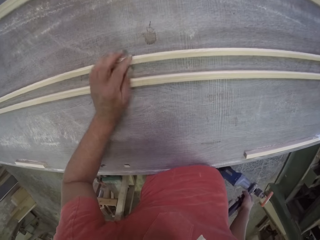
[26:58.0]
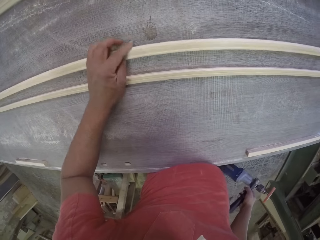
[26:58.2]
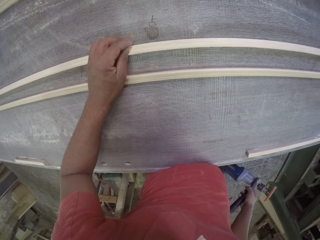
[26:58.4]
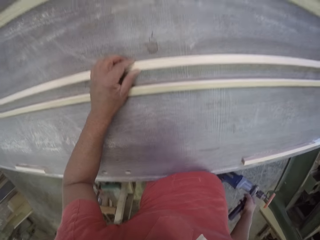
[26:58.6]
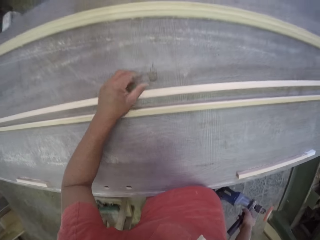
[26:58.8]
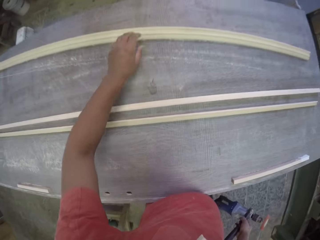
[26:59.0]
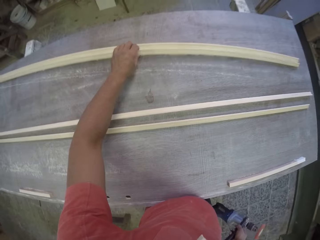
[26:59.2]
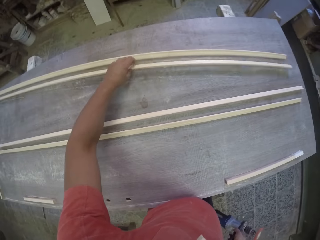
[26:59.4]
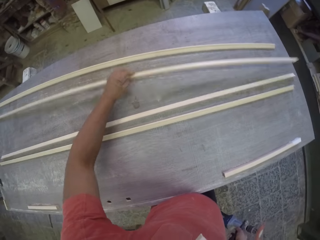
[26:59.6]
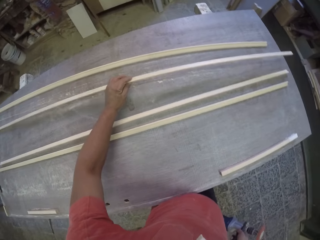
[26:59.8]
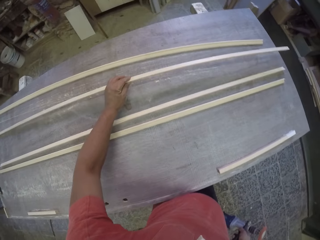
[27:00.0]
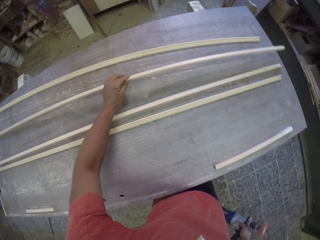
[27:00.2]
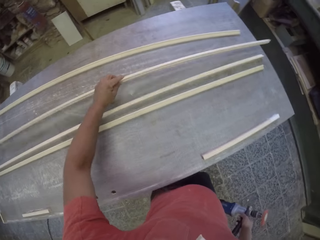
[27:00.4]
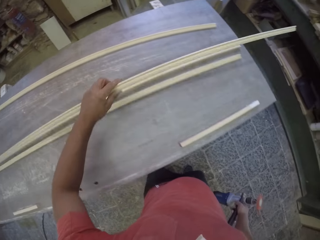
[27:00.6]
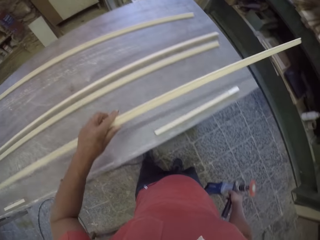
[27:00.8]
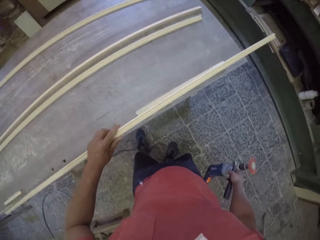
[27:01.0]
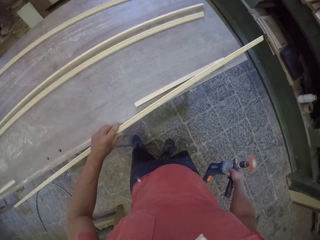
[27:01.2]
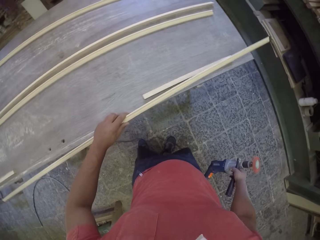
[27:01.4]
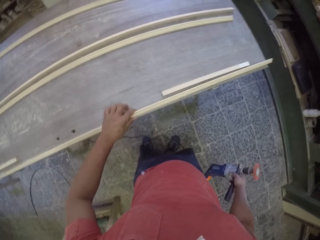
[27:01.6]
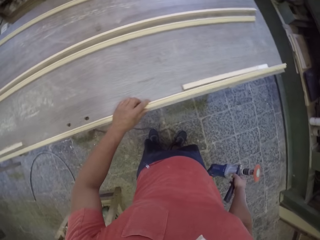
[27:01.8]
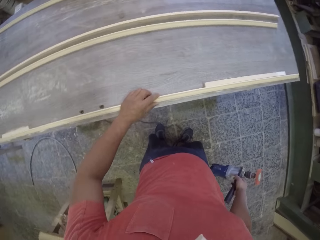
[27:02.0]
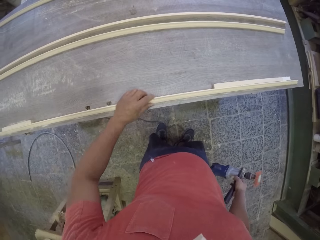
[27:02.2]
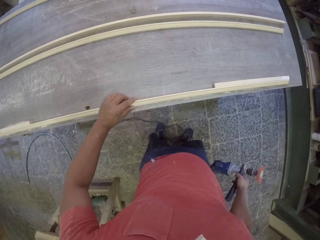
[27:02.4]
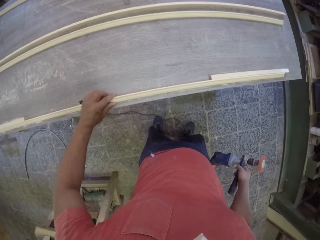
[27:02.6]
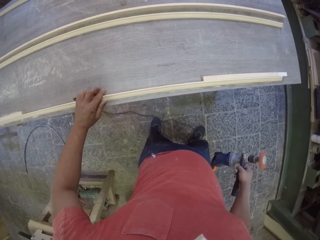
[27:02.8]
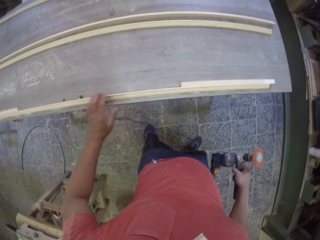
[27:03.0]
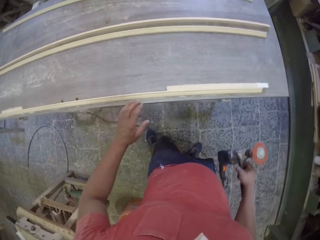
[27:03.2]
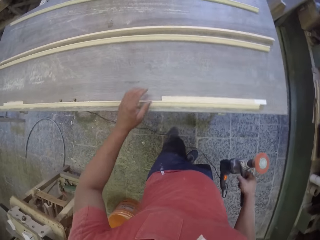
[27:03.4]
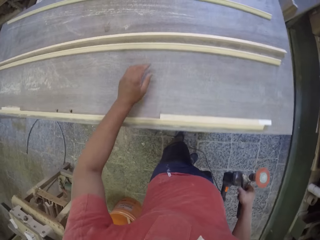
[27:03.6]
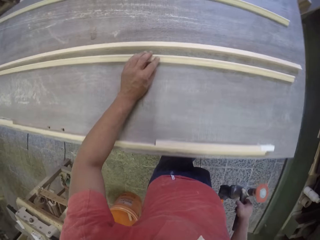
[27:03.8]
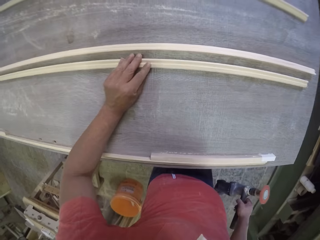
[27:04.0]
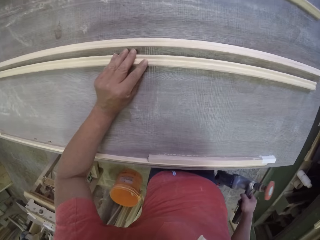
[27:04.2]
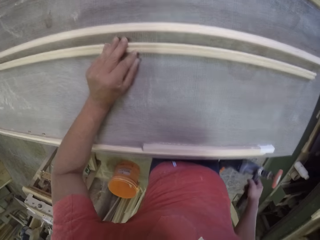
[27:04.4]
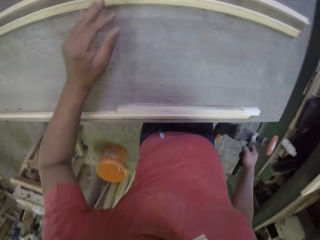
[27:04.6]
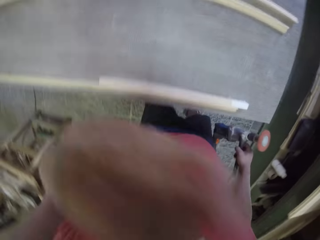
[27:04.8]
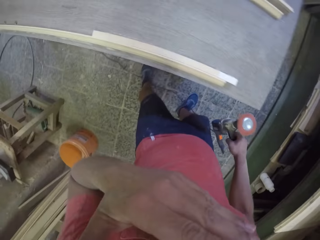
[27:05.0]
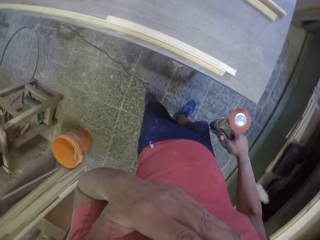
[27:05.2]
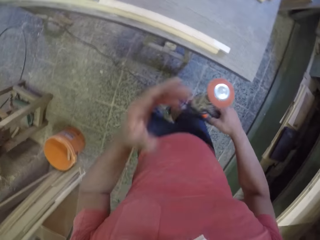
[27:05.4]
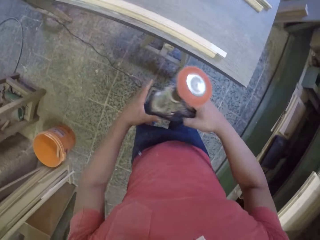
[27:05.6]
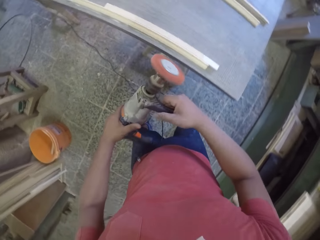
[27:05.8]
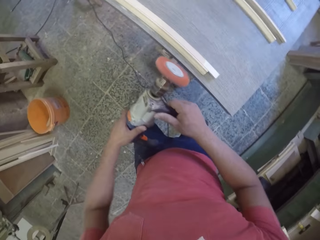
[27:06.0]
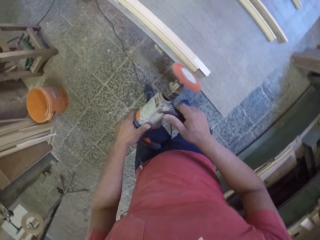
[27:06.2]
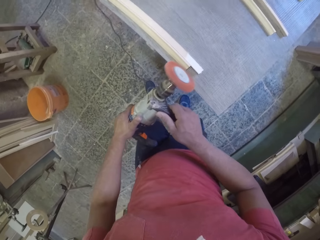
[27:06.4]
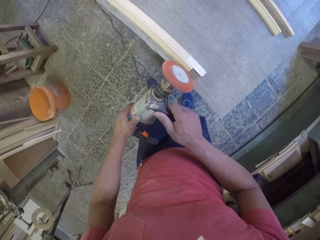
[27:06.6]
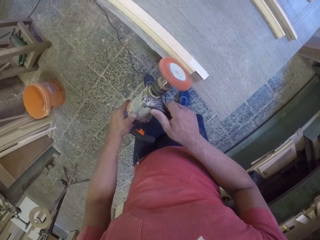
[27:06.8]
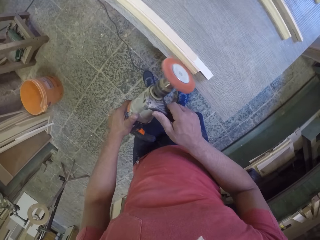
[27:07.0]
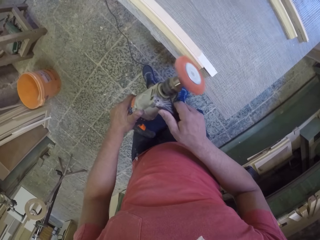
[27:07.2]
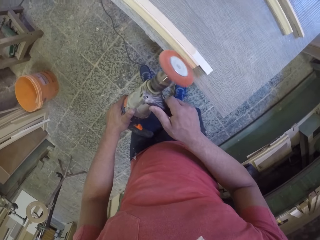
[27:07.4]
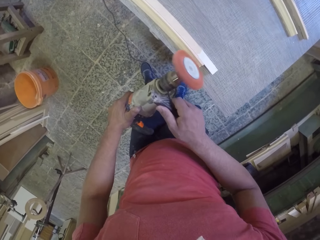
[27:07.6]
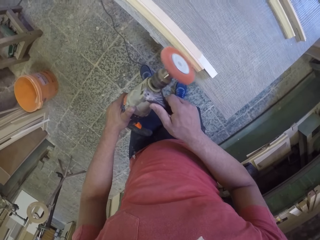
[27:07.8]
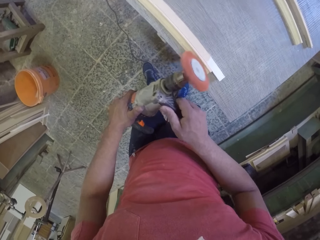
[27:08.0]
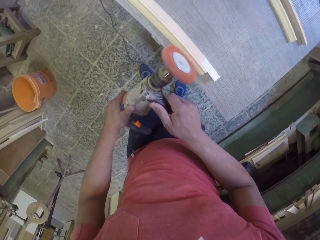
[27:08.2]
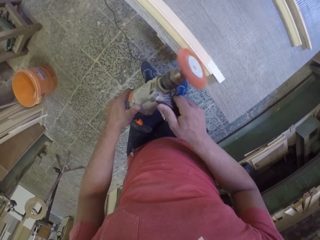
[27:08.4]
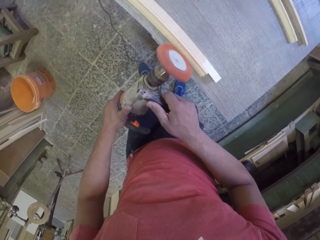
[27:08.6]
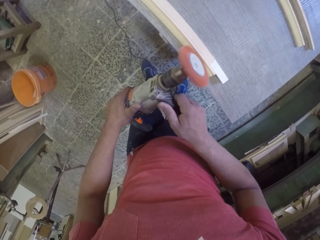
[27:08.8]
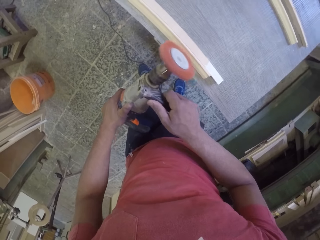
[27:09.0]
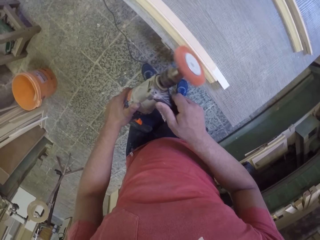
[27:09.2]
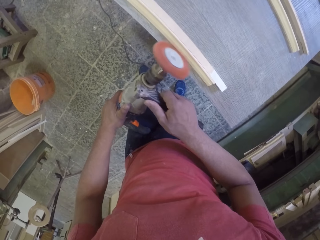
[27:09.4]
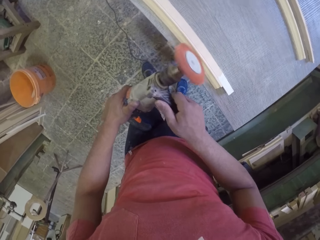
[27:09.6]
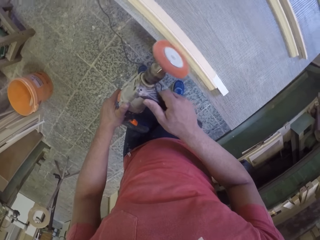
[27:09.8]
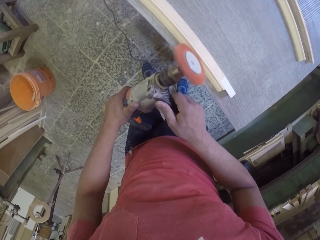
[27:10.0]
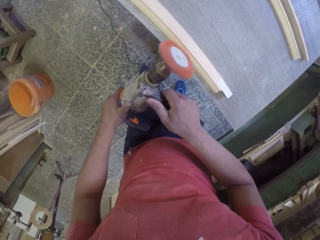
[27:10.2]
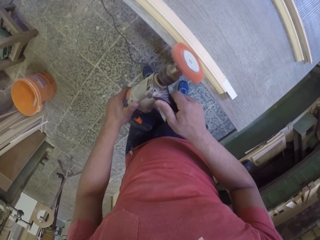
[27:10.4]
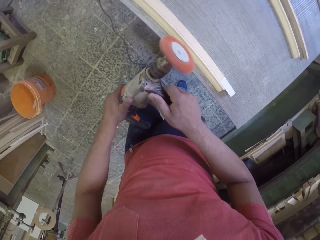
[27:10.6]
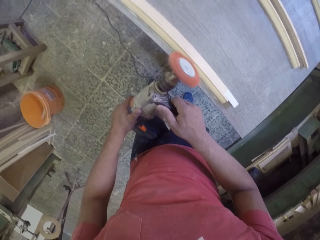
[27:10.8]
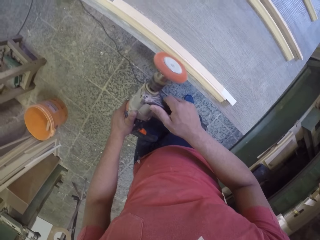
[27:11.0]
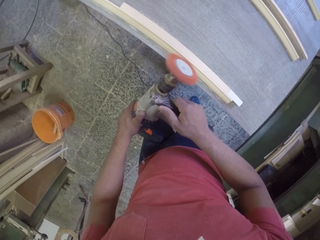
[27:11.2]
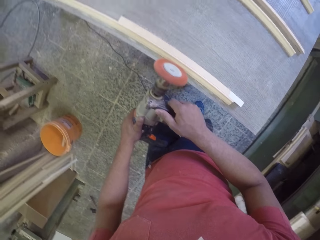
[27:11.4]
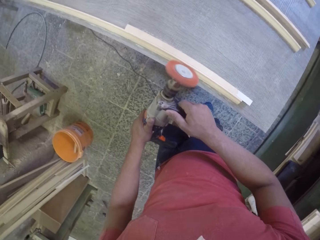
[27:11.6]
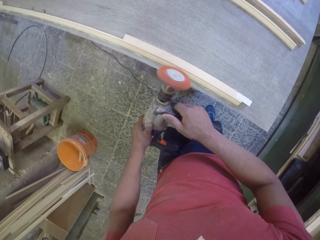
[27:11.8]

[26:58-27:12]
The camera wearer looks at the woods on the table. They knock down the stick wood. They hit the table with the wood. They place the wood on the table near the edge. They raise the hand and drop the hand. They soften the wood with the wood softener machine. They grind the wood.

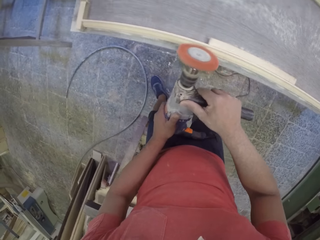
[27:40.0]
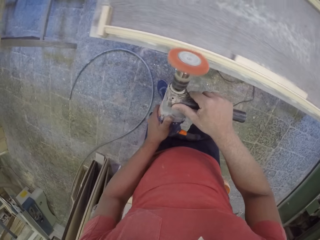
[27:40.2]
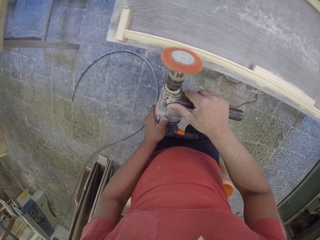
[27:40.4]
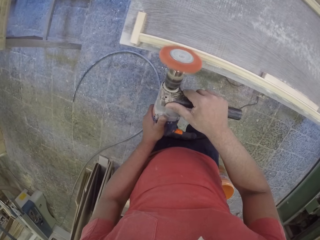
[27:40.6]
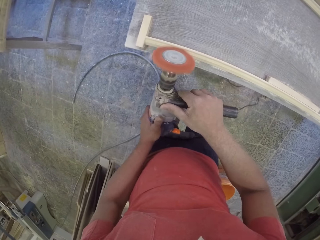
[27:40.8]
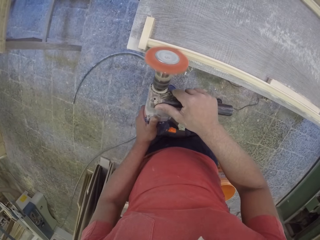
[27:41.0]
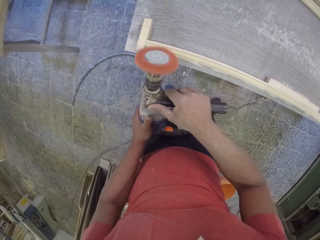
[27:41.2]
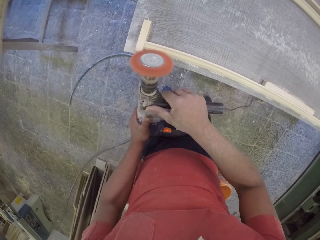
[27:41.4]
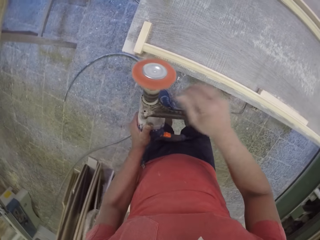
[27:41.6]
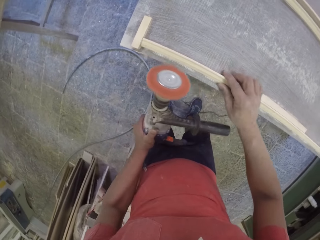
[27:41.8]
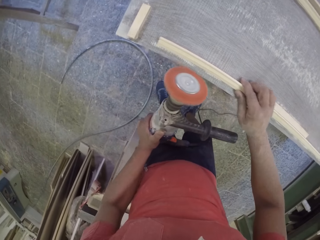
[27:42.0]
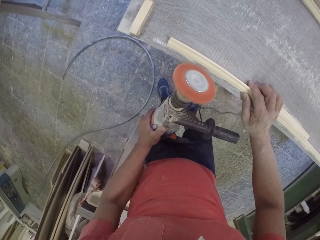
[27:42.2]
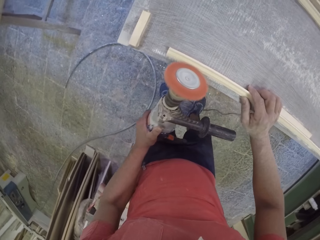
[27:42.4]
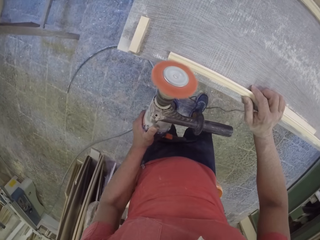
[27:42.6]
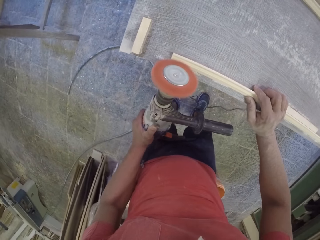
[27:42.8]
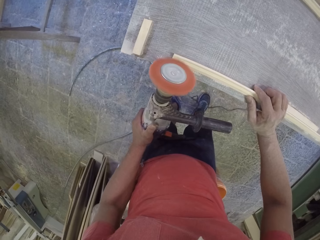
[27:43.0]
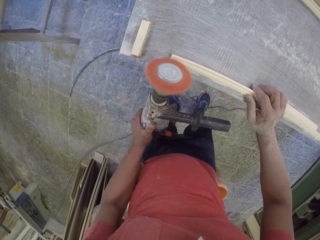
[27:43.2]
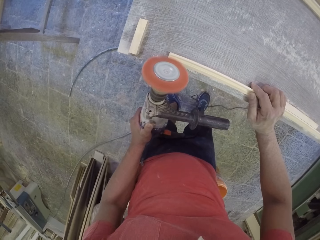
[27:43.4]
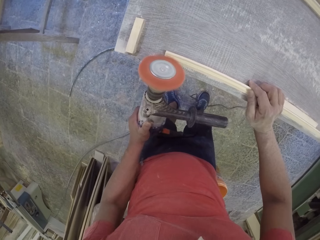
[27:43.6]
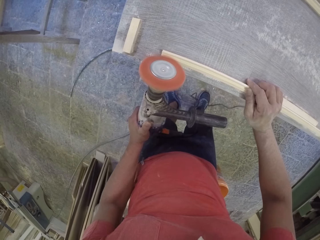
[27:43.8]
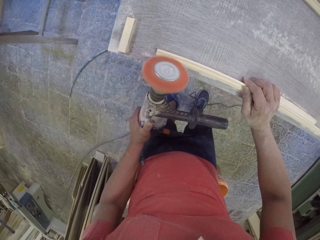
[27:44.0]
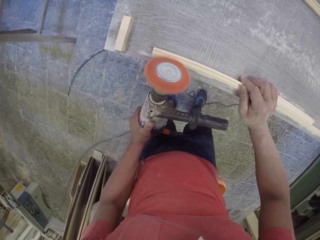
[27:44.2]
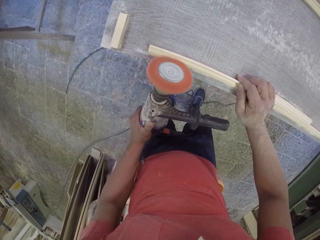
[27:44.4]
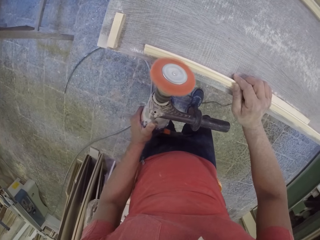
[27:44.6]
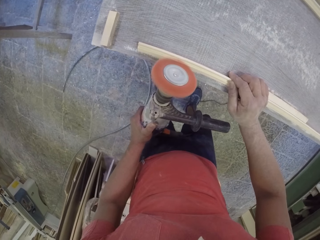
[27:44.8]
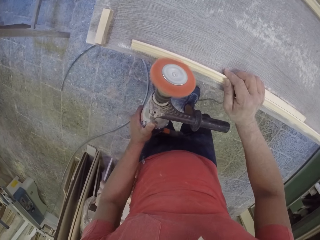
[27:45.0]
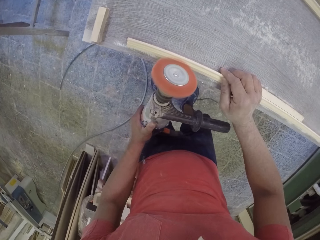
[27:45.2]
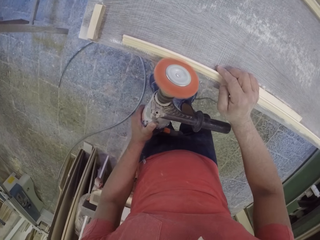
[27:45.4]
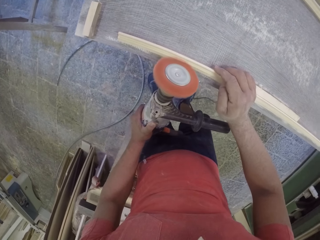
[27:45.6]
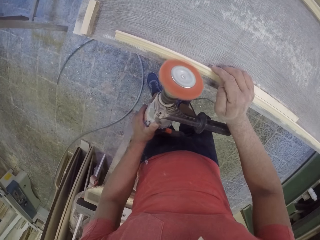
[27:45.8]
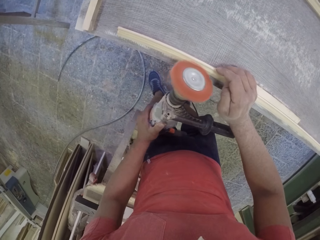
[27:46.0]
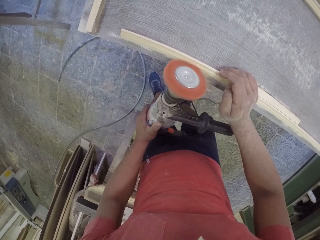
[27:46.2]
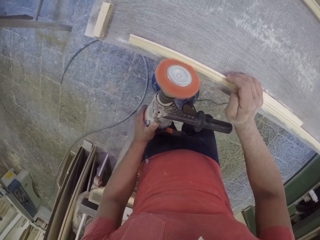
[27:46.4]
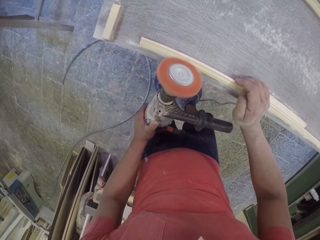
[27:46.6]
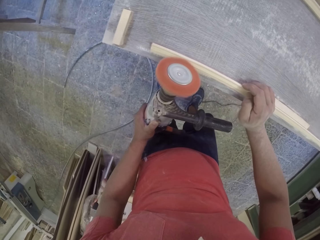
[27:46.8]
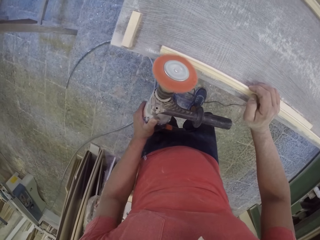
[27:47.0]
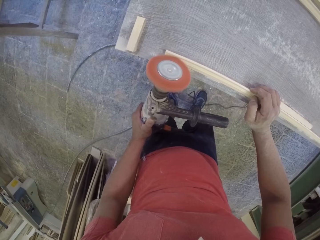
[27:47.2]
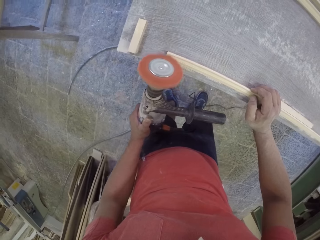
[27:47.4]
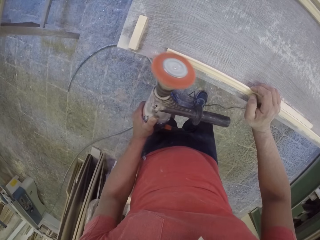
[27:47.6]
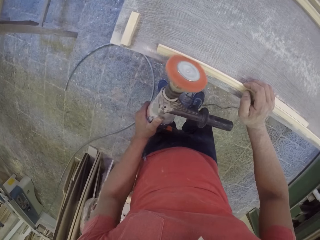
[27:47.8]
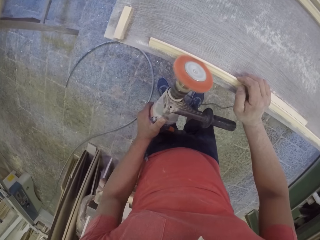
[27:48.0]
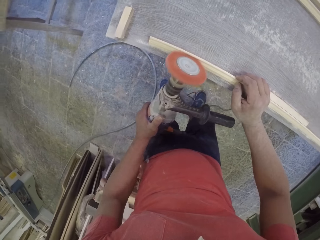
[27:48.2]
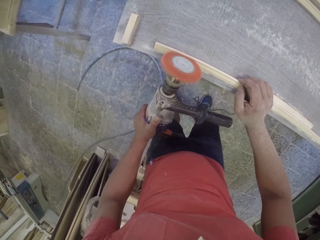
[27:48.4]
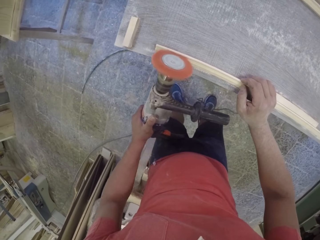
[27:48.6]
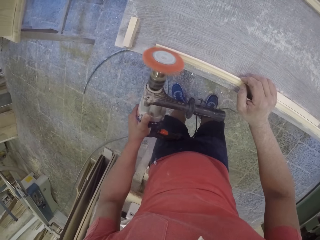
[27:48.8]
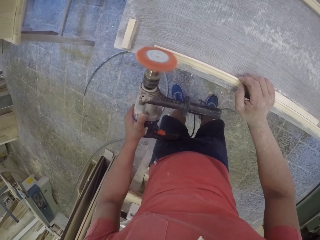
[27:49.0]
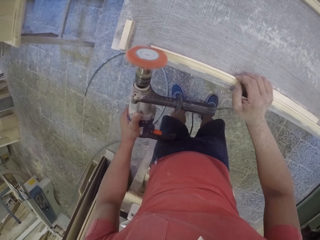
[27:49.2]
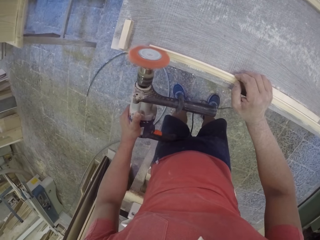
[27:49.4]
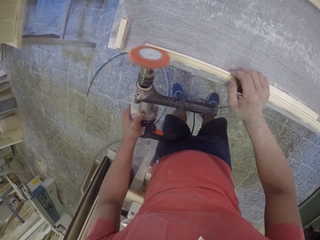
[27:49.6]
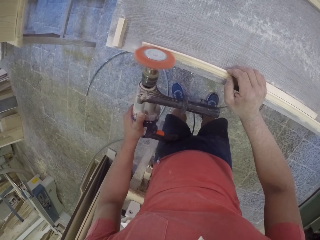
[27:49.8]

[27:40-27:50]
The camera wearer moves the wood on the table. They soften the wood with the wood softener machine. They touch the wood stick.
